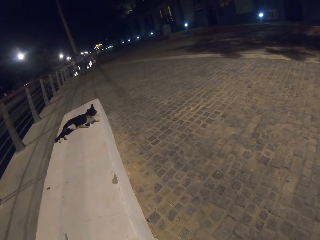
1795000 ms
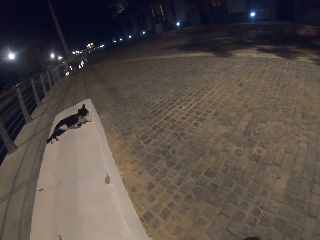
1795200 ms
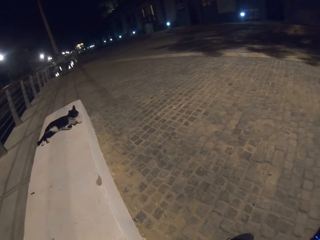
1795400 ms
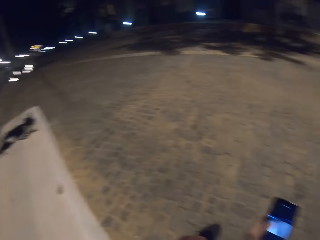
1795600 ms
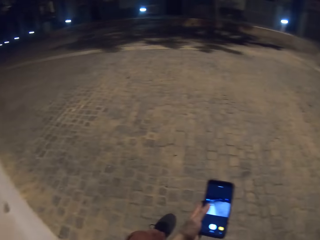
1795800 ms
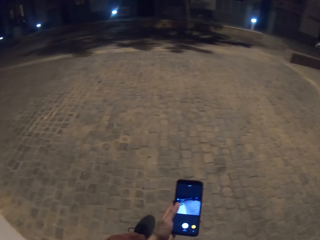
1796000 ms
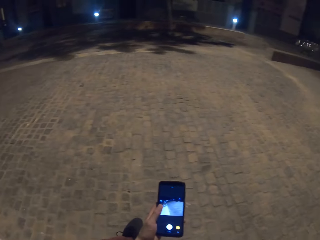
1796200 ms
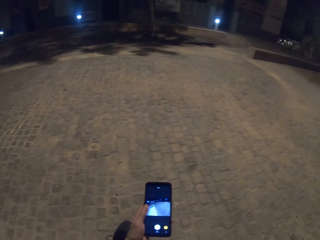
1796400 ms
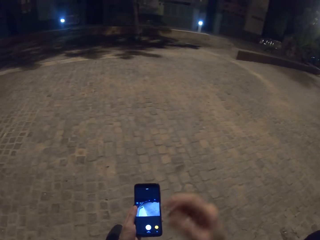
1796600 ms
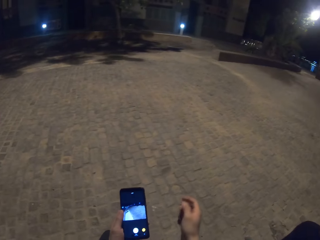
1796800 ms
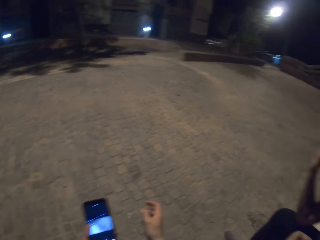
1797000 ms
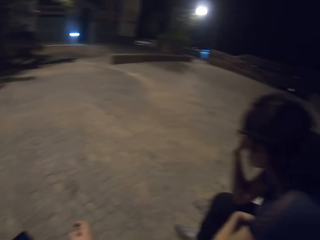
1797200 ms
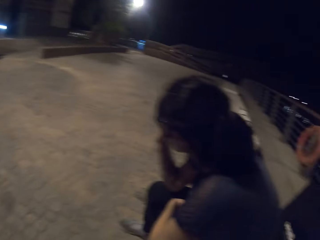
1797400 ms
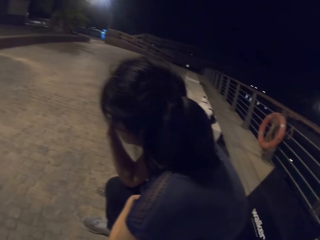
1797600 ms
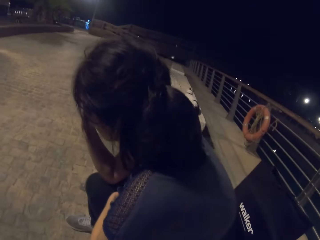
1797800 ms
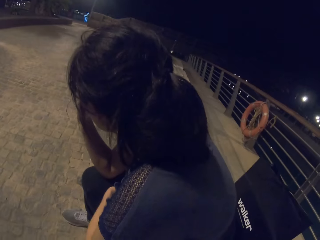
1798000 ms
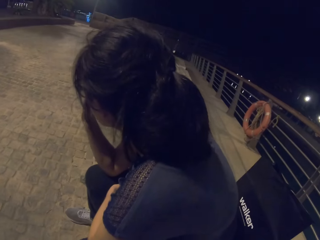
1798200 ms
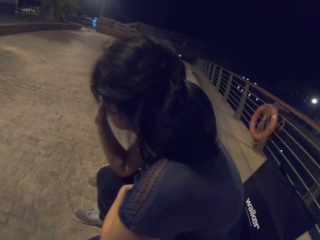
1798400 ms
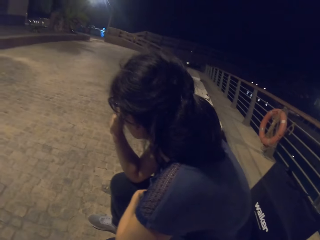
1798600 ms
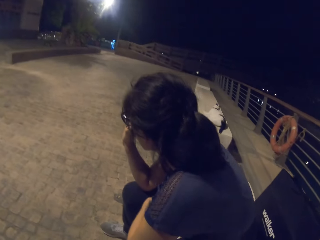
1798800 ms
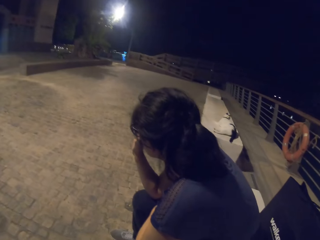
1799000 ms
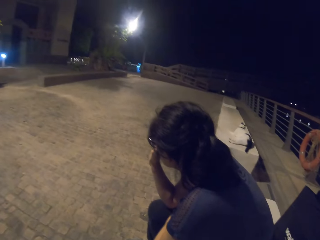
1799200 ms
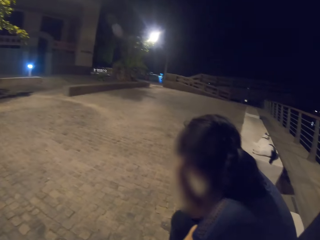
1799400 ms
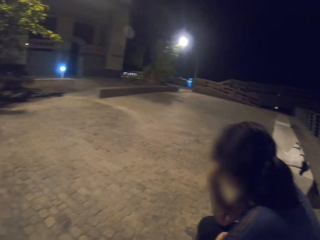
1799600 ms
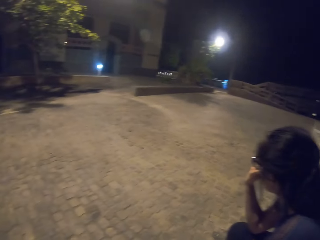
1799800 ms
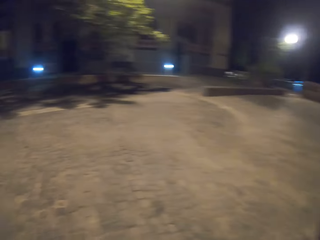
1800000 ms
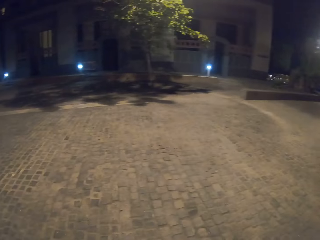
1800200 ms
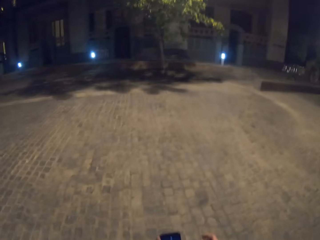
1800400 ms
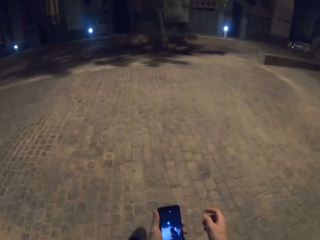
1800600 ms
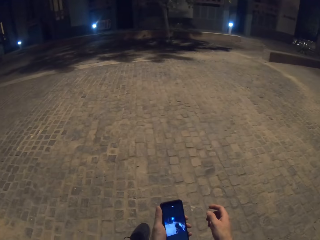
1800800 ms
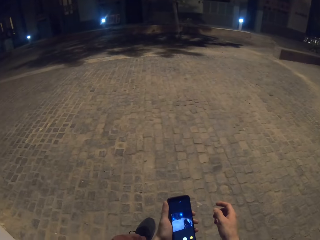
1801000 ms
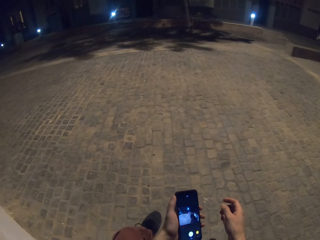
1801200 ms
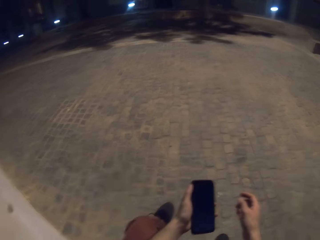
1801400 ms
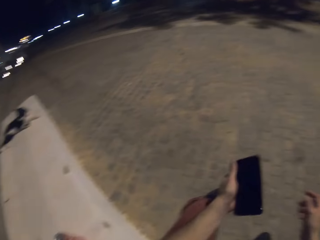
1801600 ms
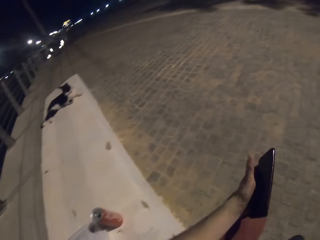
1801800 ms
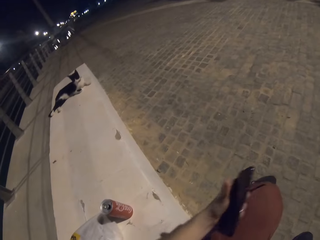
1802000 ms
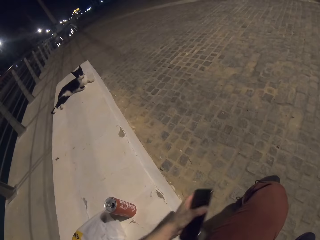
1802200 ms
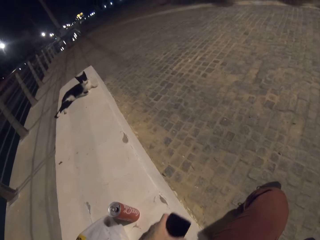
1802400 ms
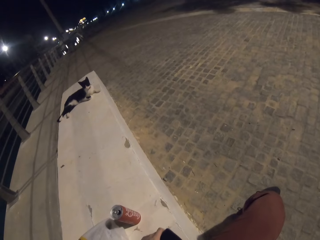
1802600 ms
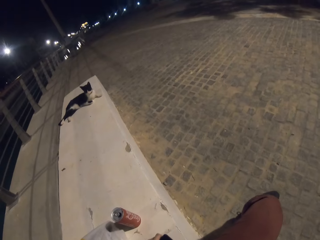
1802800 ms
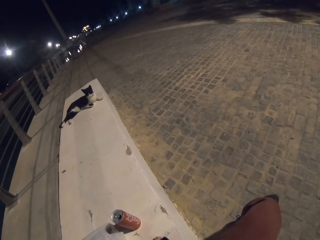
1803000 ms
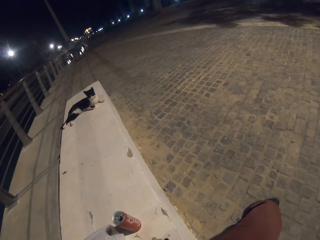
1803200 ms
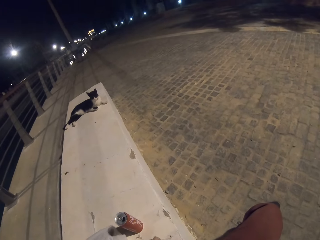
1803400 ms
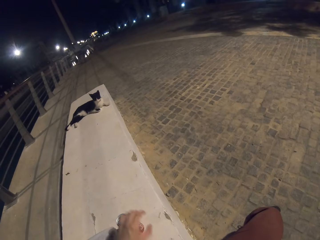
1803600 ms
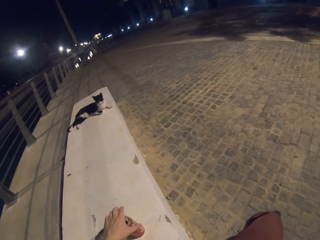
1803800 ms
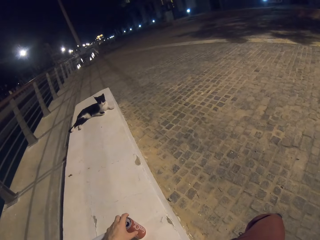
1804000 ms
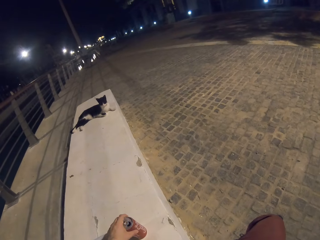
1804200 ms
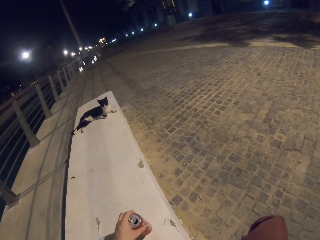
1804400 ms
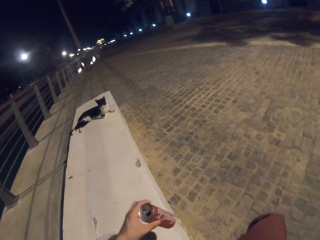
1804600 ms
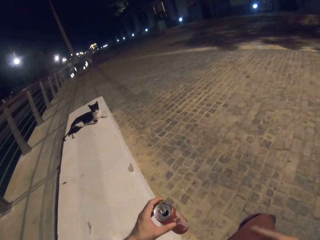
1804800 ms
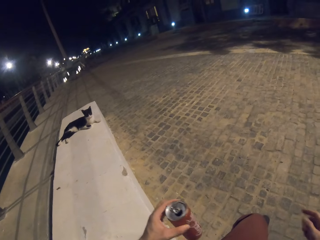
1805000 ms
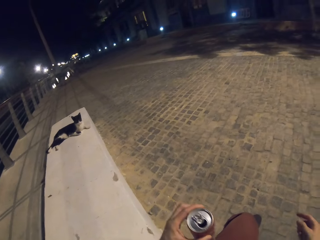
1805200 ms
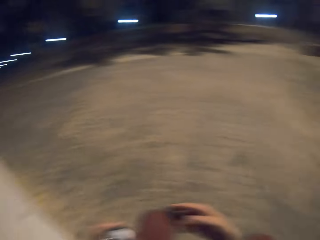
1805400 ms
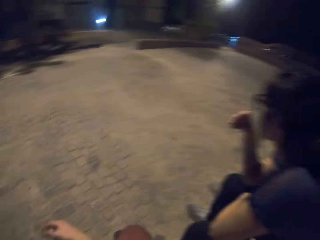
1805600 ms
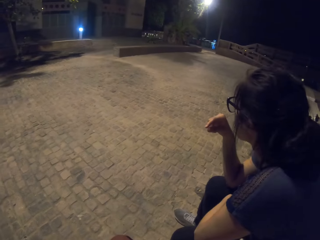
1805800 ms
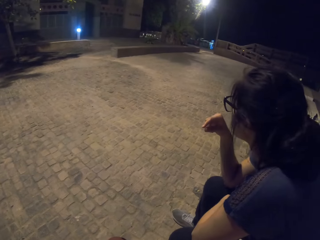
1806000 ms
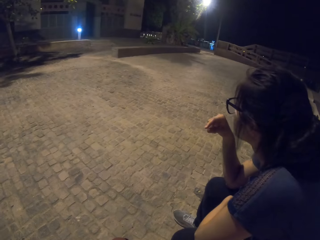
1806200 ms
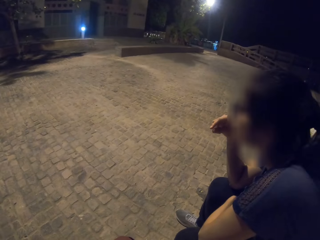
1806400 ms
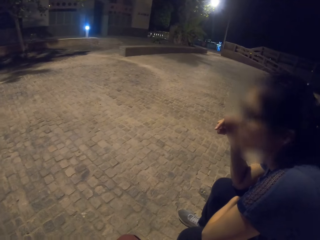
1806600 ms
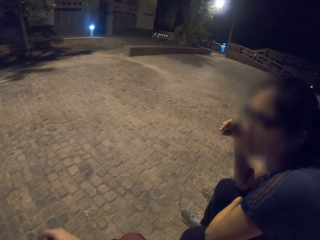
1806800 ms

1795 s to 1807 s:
The camera wearer moves his hand. He puts the phone on the bench. He takes a can of soda.

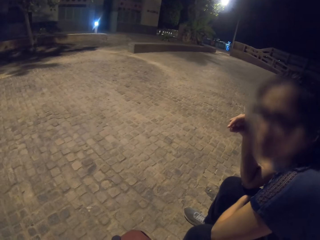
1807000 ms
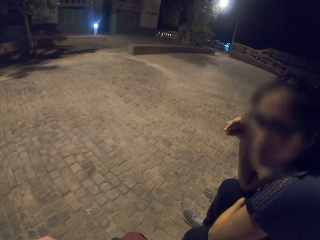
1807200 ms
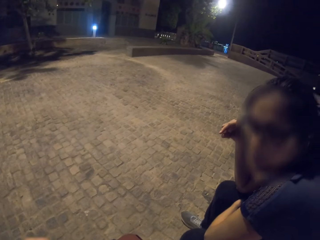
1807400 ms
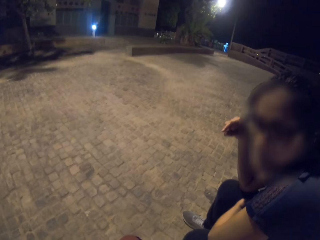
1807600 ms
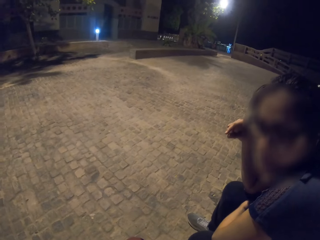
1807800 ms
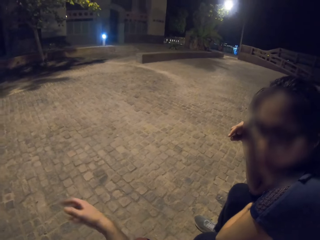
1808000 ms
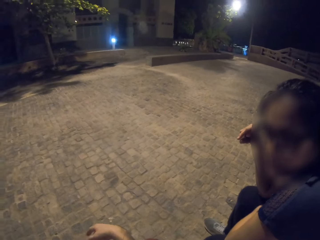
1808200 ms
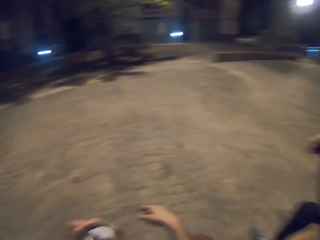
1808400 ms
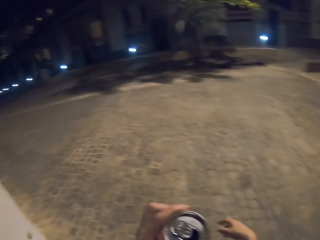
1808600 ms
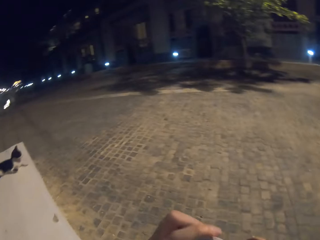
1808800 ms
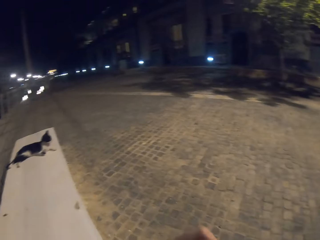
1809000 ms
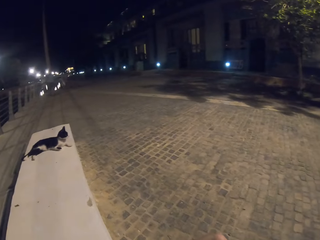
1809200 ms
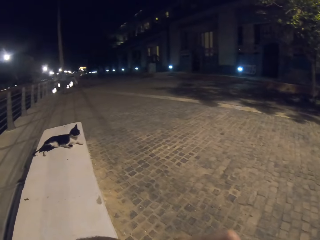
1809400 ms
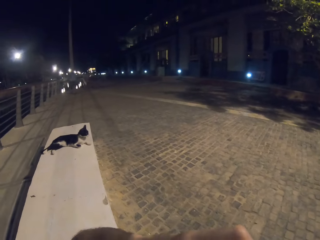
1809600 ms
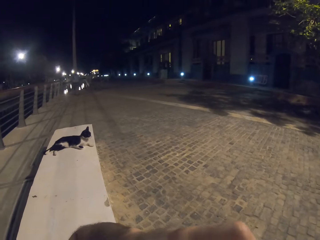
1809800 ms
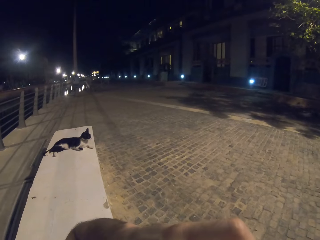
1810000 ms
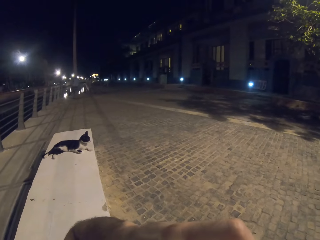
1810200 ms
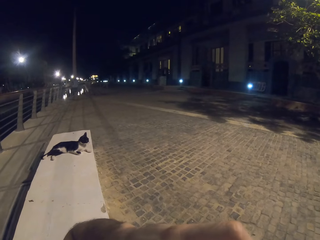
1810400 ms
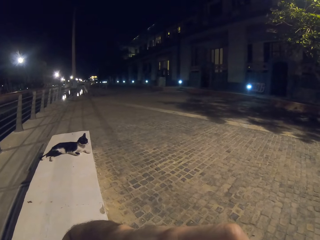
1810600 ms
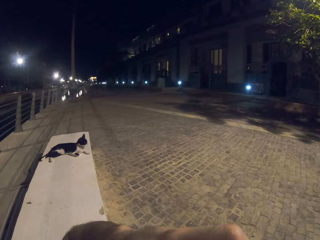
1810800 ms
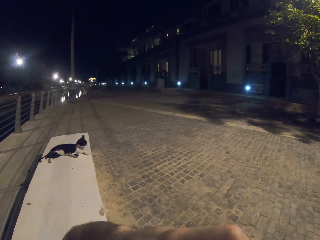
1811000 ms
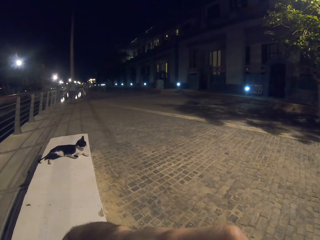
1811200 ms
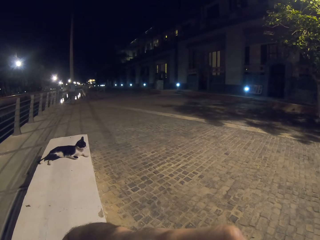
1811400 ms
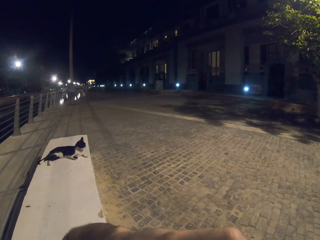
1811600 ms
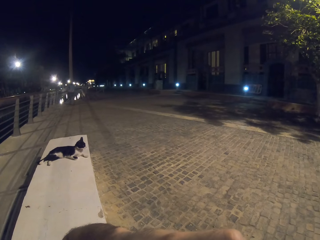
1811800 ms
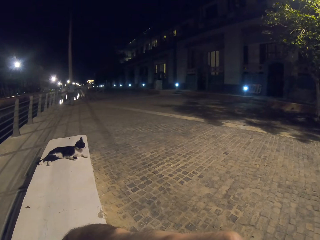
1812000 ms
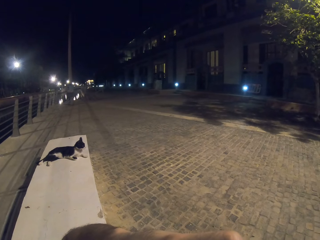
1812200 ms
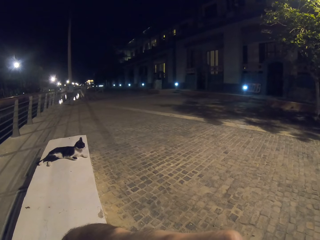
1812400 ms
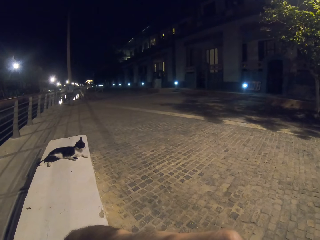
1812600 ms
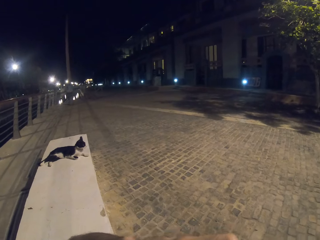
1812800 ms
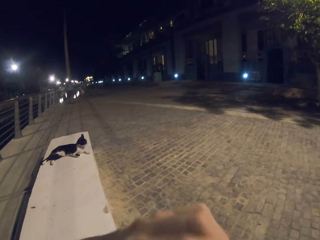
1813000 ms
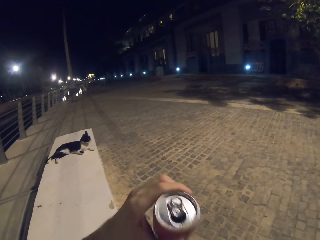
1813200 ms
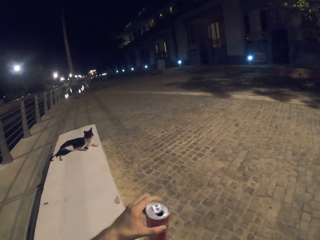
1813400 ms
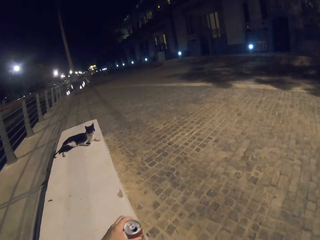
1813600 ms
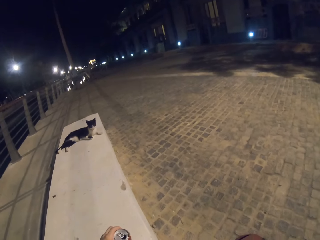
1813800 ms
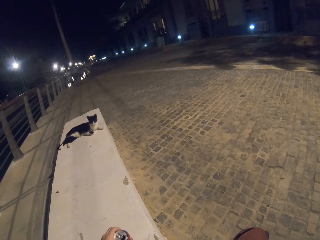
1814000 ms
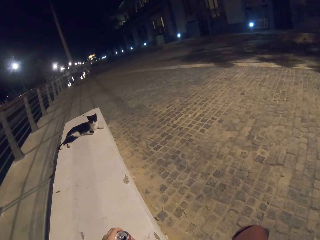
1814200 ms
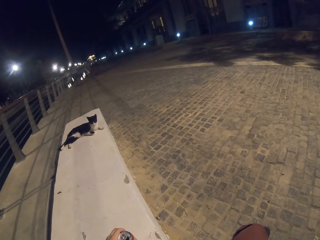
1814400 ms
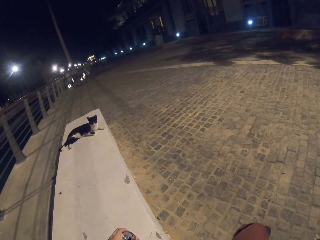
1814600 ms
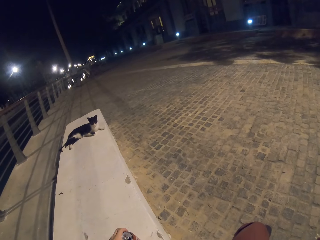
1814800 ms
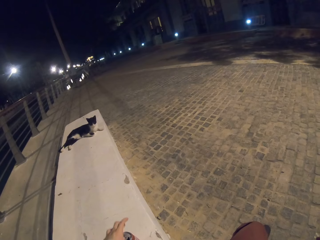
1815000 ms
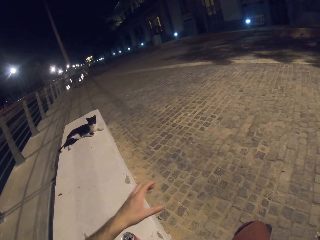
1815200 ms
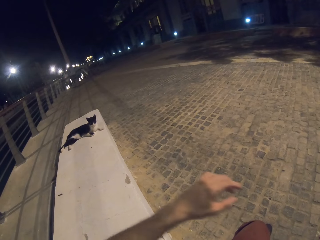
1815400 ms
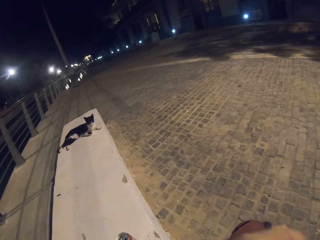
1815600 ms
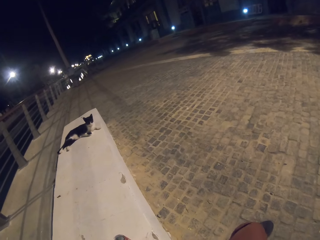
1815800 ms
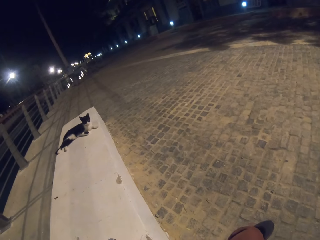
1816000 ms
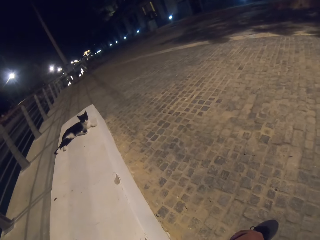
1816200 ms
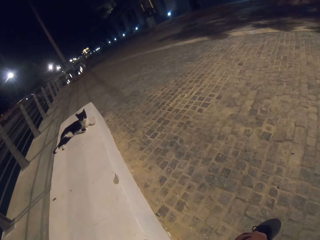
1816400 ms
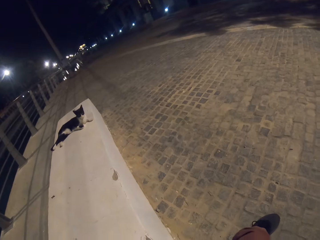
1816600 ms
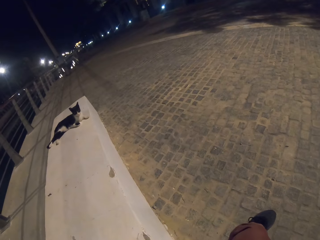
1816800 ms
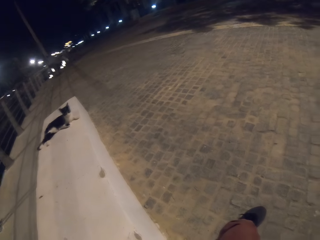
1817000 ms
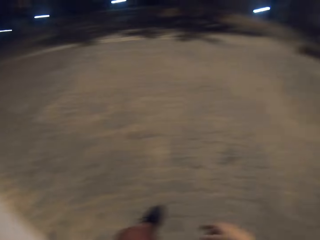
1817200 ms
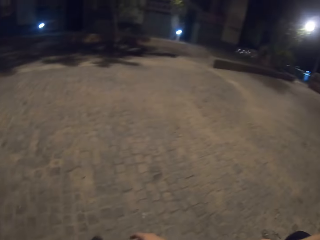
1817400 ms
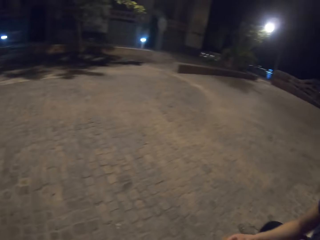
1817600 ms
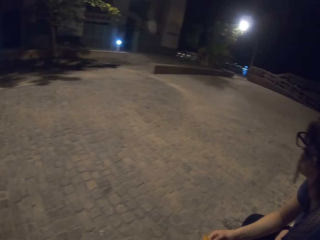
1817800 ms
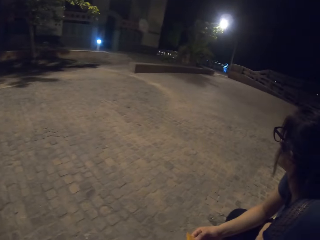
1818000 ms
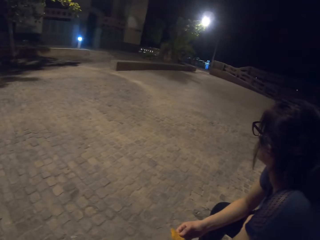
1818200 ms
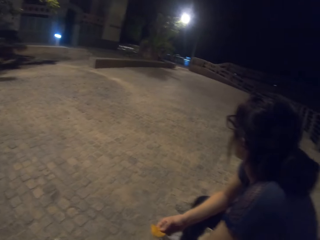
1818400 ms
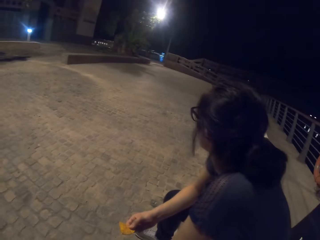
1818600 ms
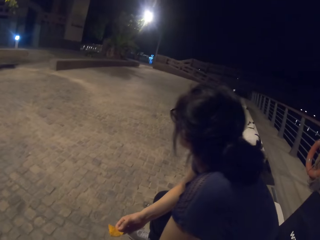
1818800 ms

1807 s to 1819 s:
The camera wearer moves his hand. He puts down the can of soda. He moves his hand.
